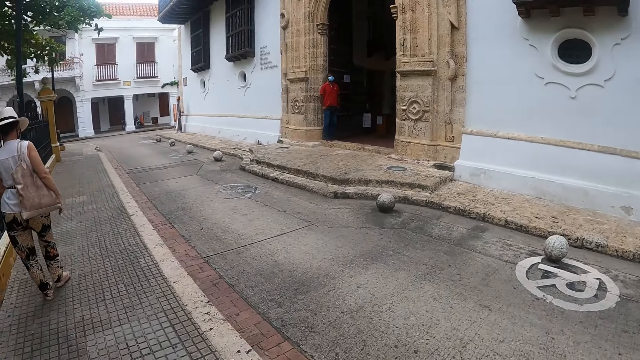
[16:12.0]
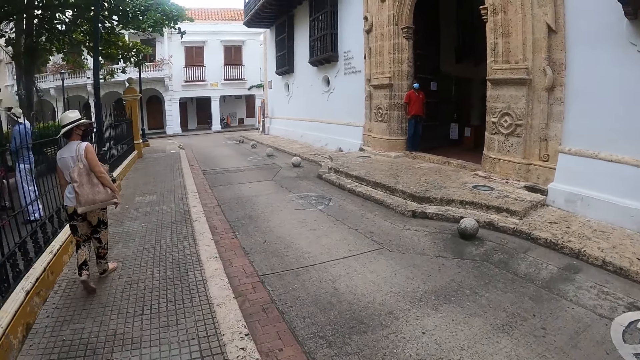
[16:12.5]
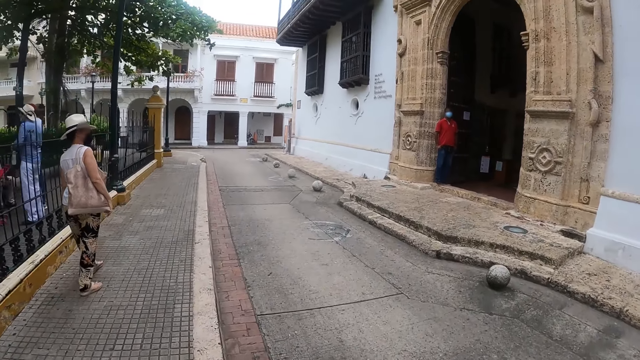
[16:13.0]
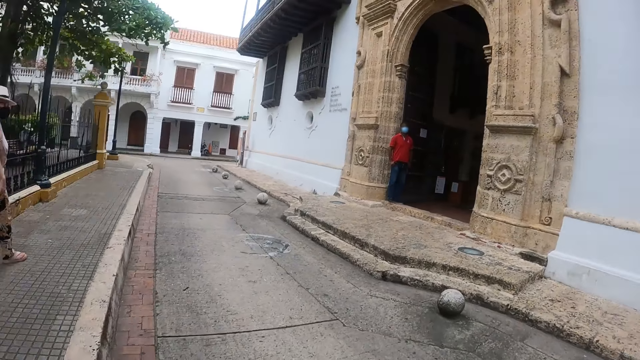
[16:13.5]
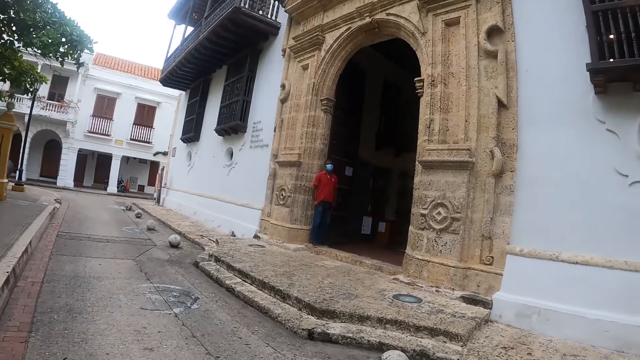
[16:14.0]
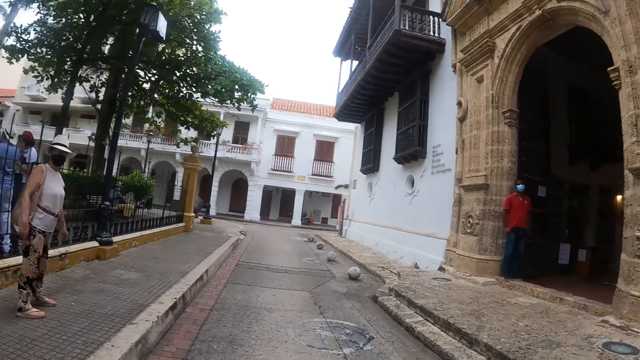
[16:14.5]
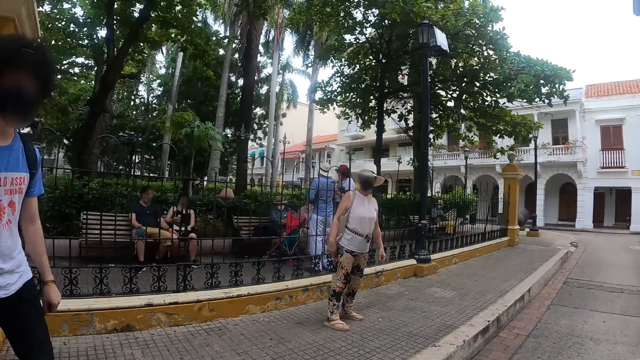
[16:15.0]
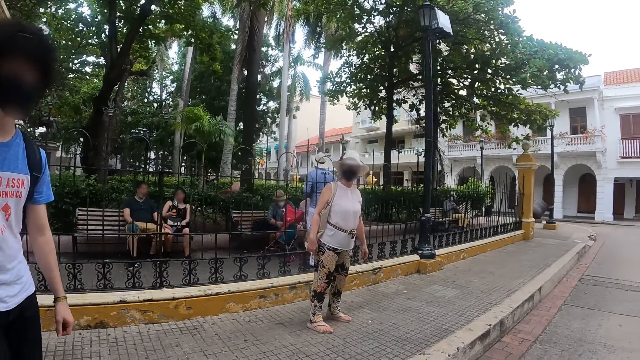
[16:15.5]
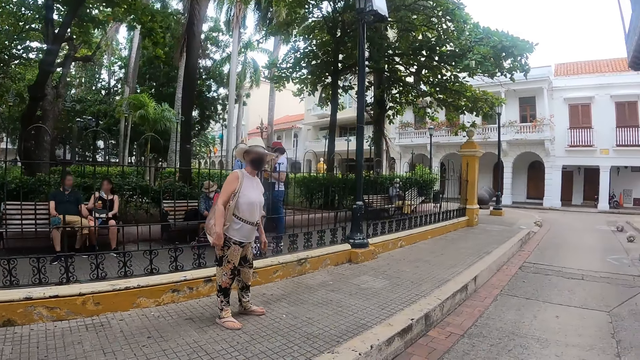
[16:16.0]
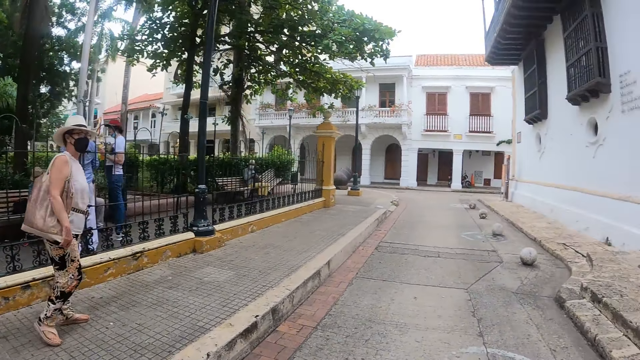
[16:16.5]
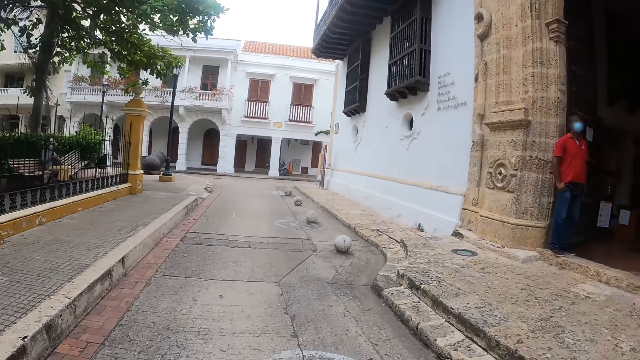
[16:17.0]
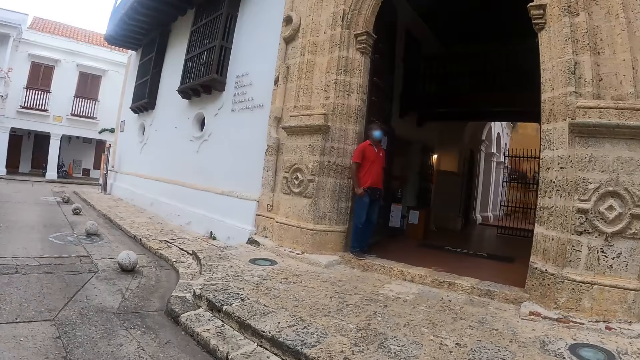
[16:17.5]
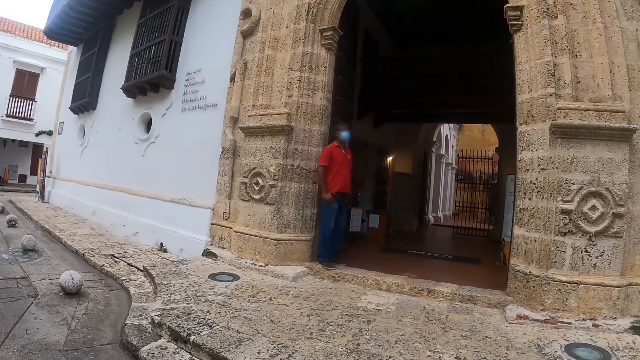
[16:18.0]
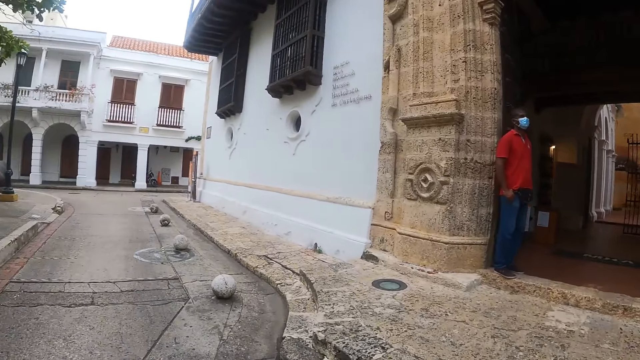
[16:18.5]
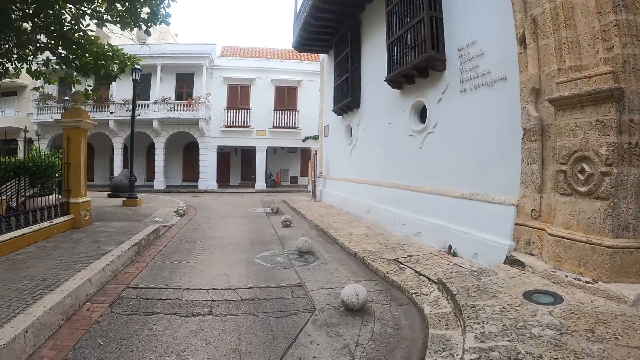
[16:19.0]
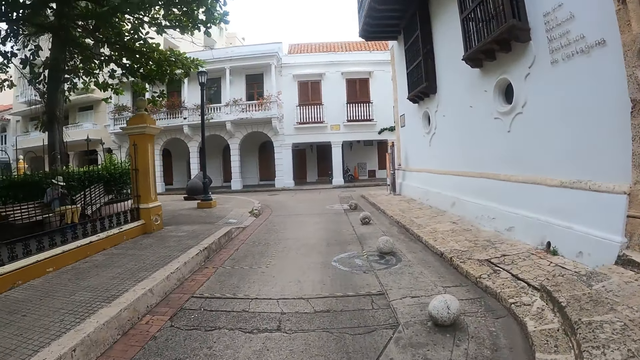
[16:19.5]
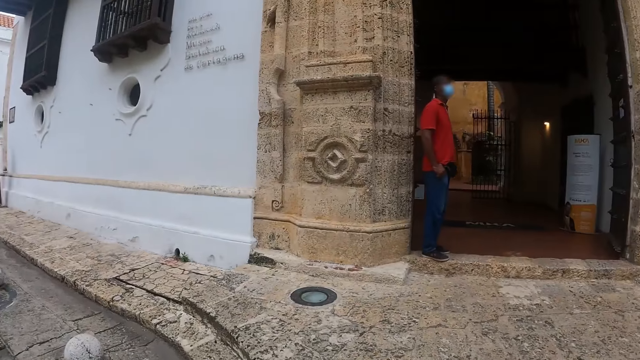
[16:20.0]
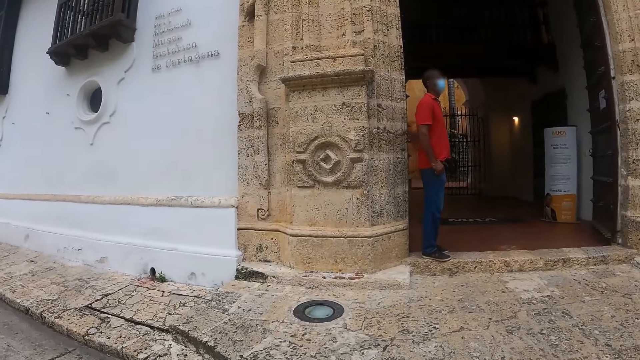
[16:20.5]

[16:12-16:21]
The camera wearer walks on the pavement. They look around the pavement.

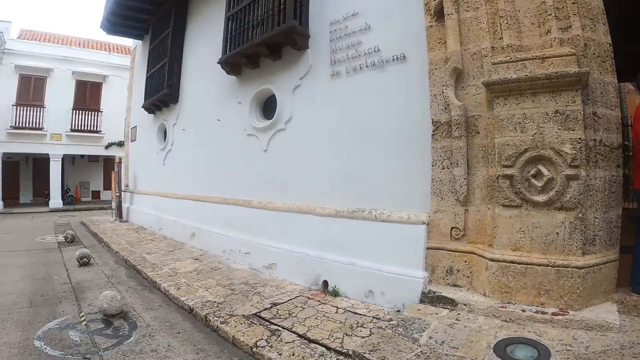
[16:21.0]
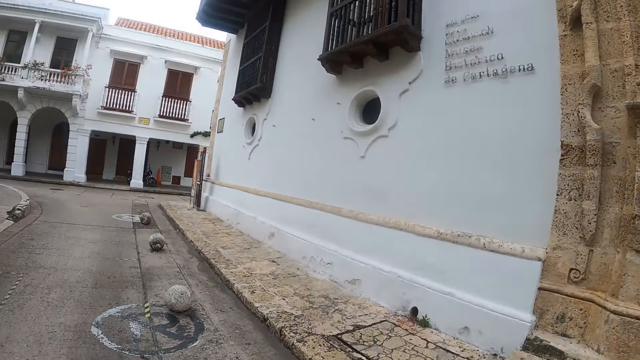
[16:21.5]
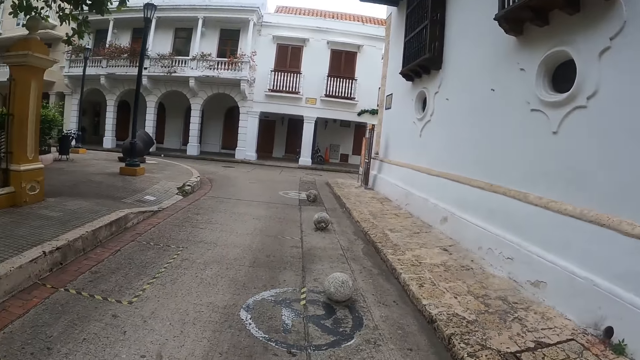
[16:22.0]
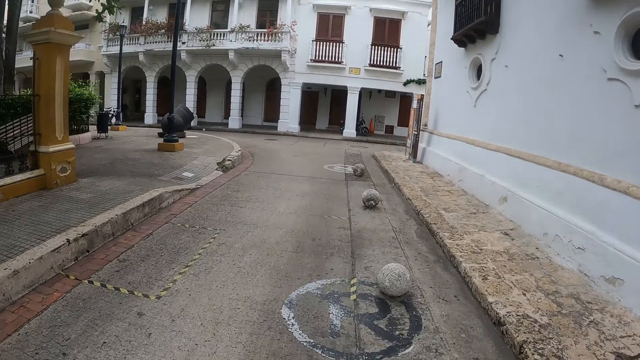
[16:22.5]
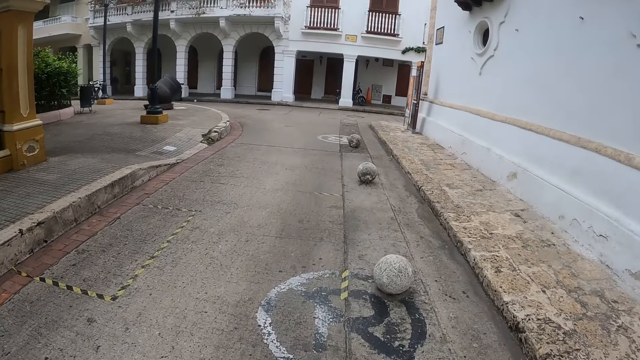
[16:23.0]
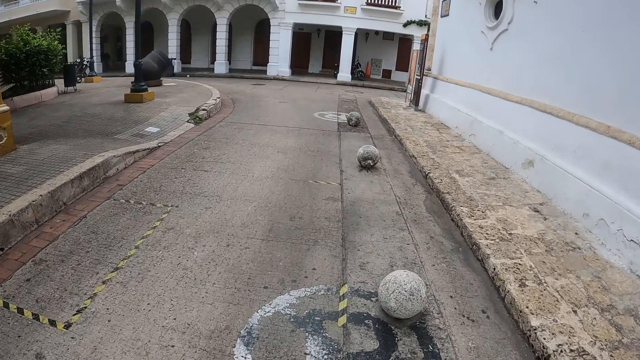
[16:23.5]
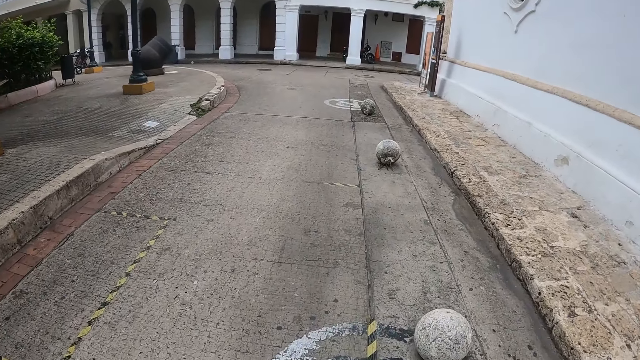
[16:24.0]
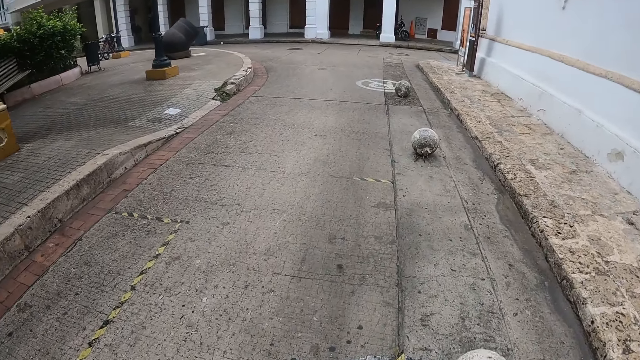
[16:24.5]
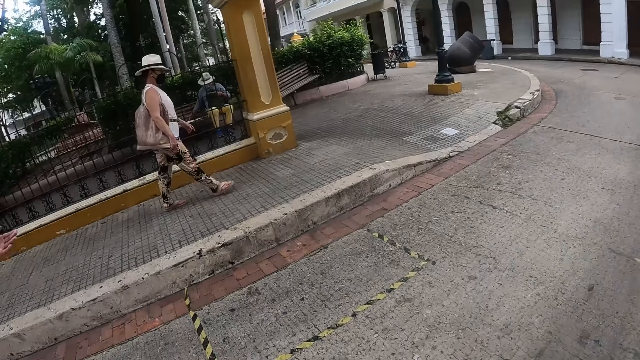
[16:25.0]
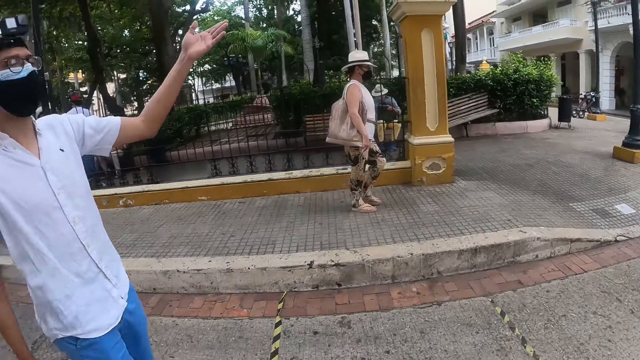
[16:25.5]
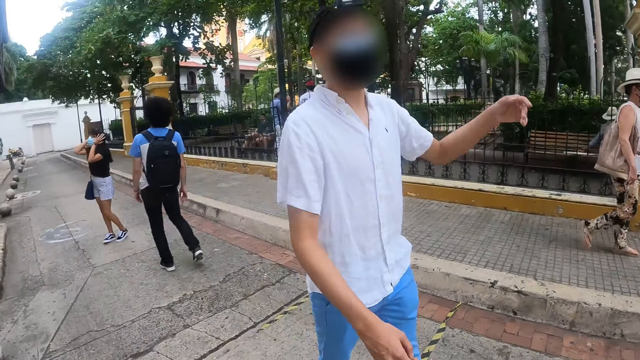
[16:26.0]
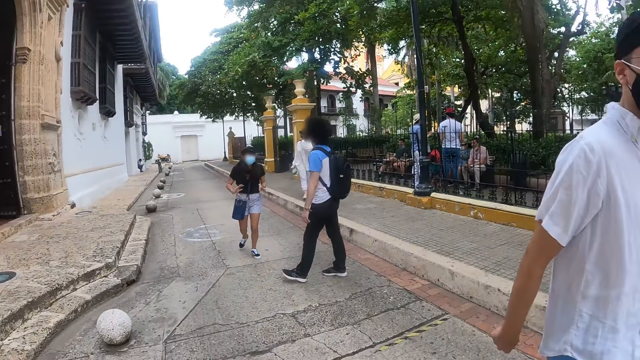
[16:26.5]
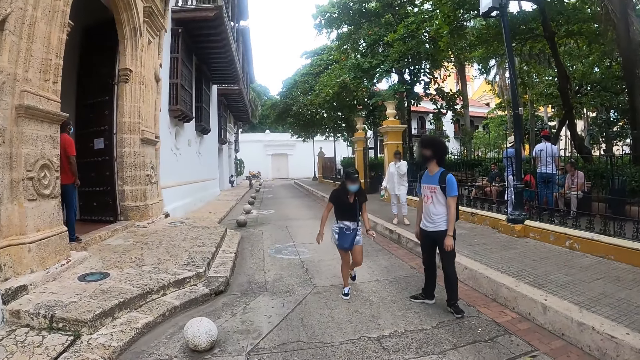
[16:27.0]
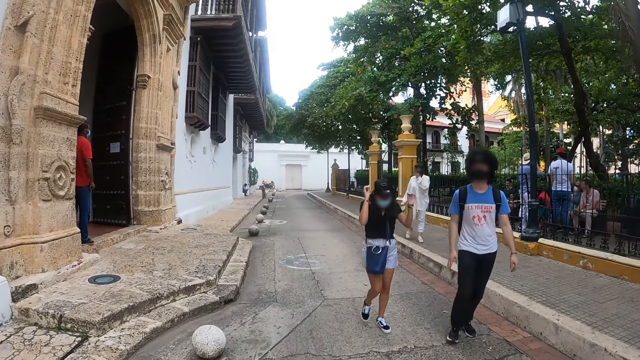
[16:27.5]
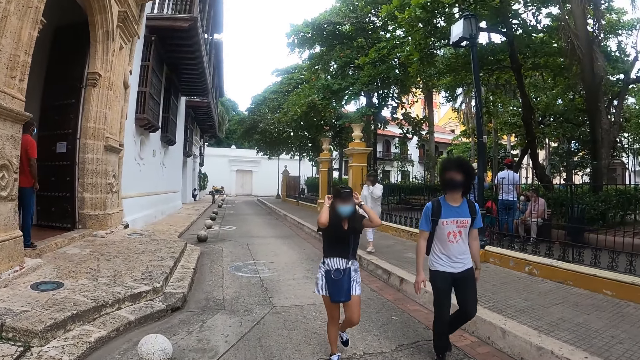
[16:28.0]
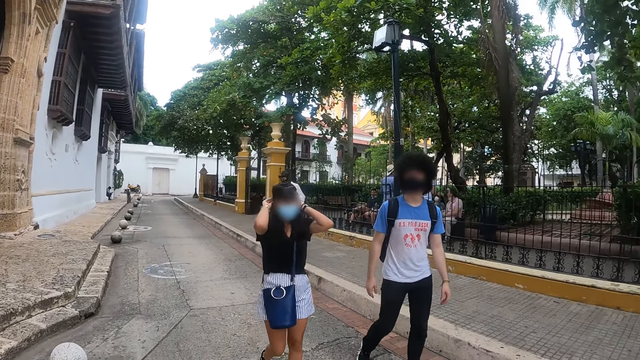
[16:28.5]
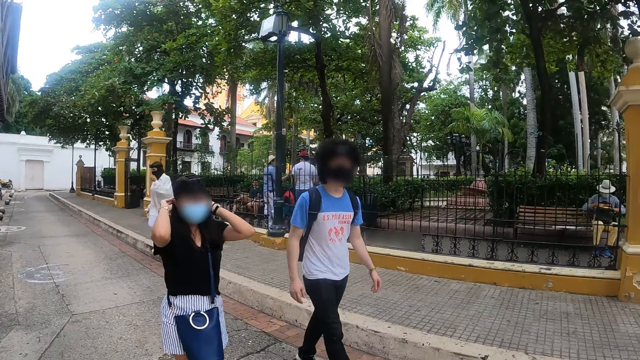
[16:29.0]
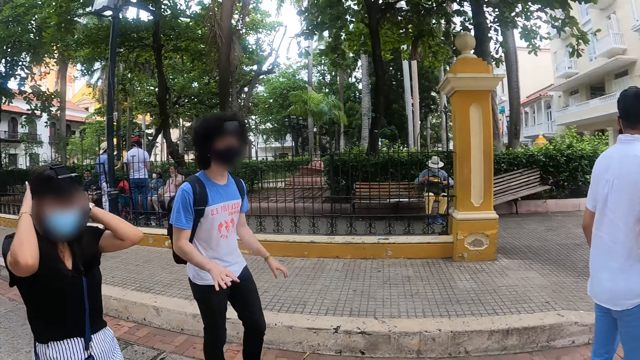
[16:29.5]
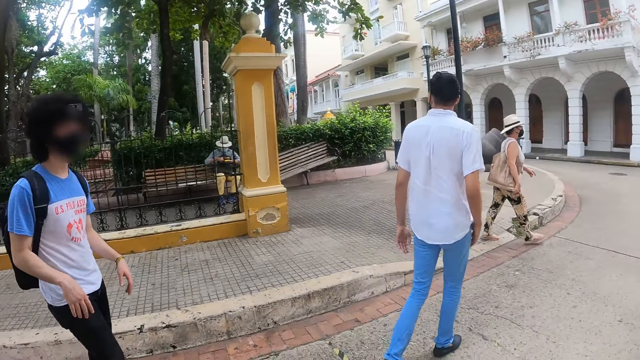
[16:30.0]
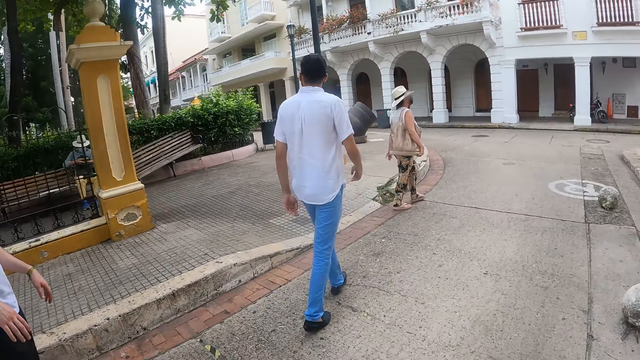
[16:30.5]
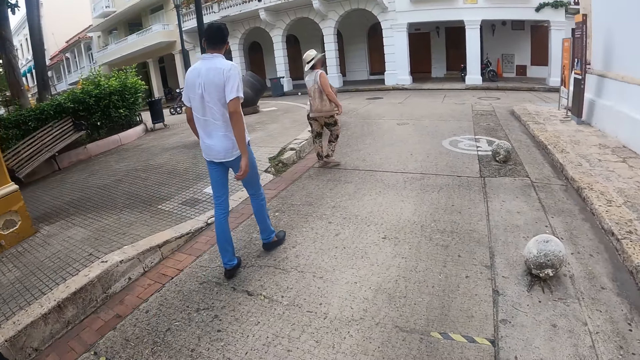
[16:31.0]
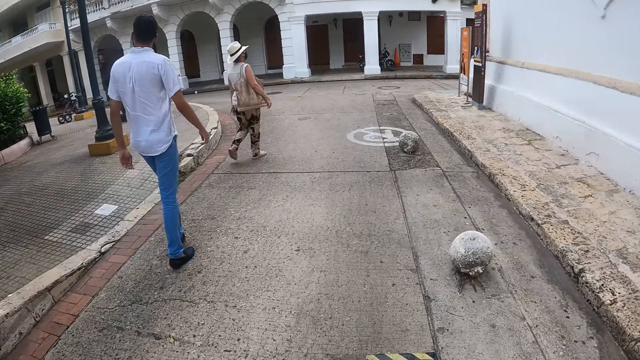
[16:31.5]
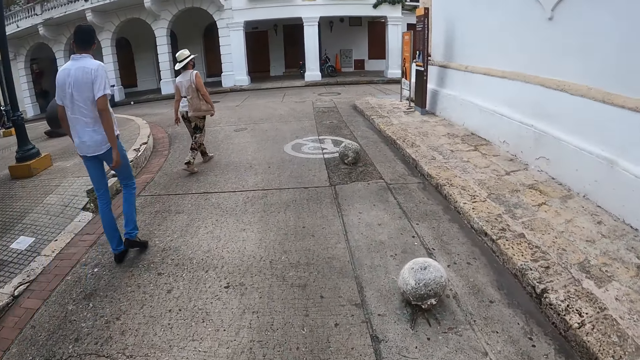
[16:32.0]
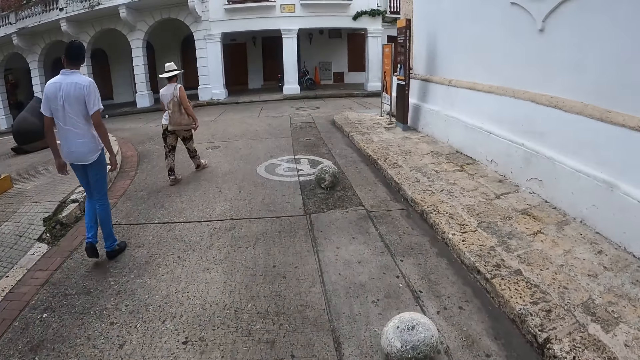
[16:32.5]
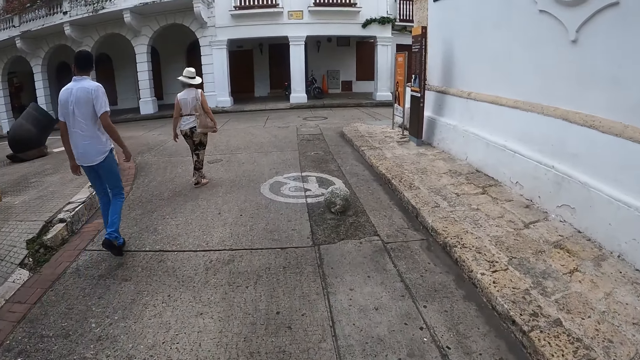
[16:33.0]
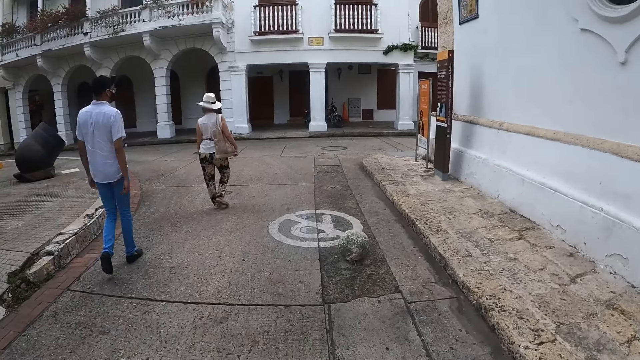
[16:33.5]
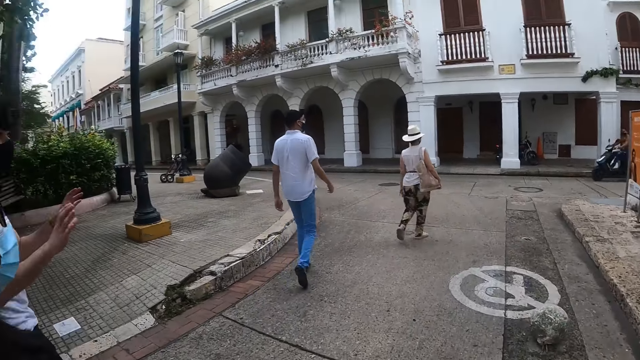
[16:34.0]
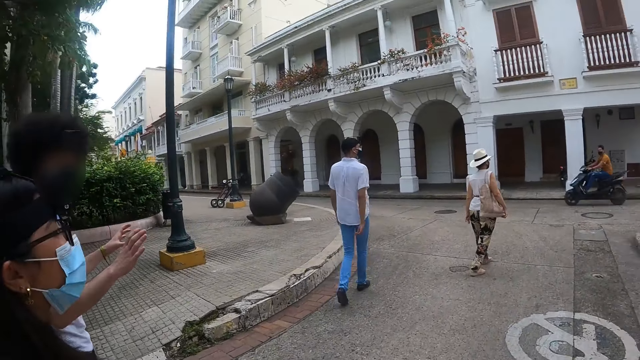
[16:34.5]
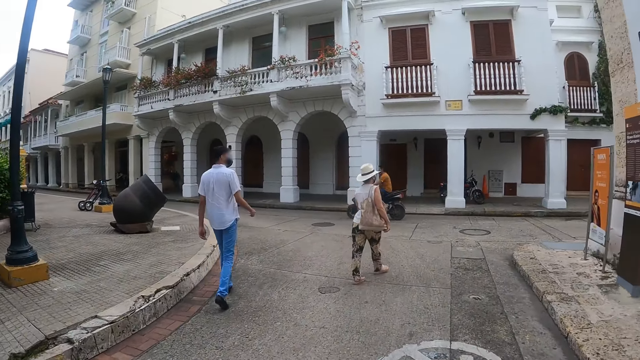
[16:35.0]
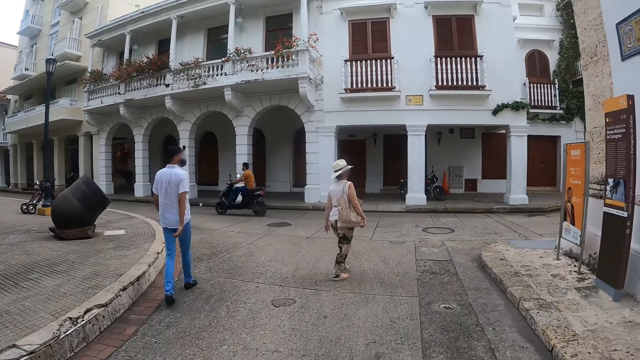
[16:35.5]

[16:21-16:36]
The camera wearer walks in the park. A man moves a hand. The camera wearer looks backwards. They walk behind the man in the street.
